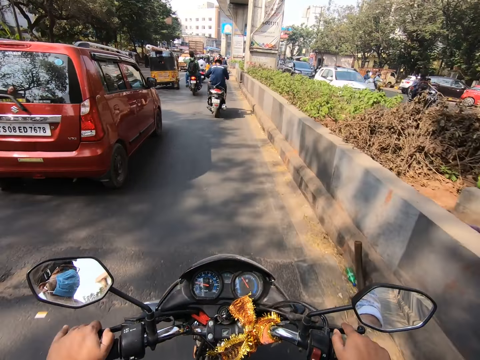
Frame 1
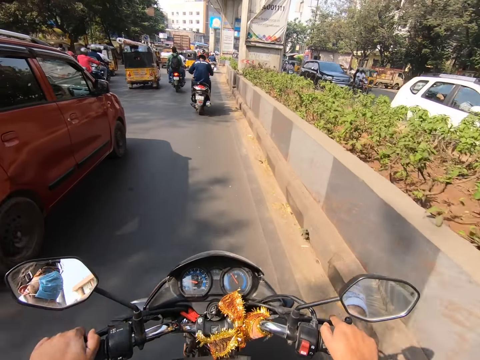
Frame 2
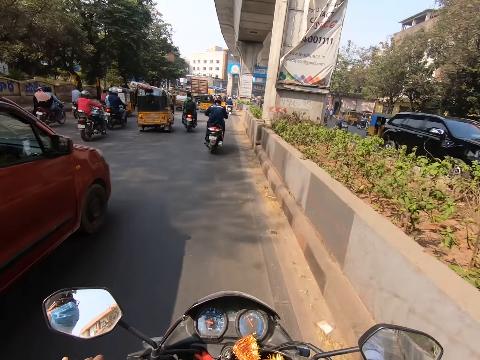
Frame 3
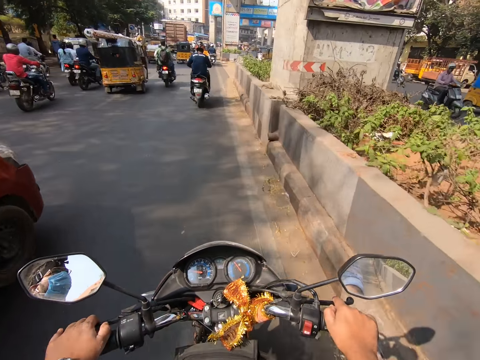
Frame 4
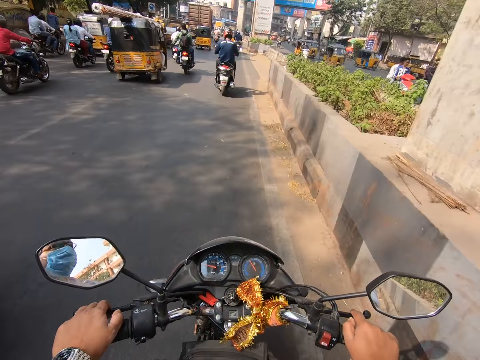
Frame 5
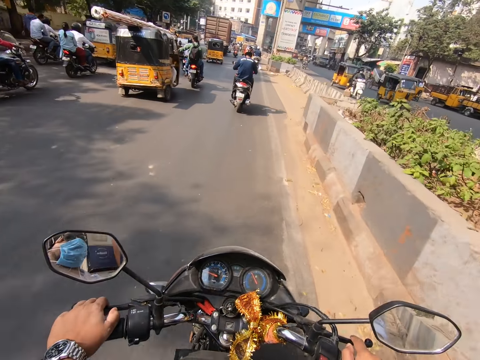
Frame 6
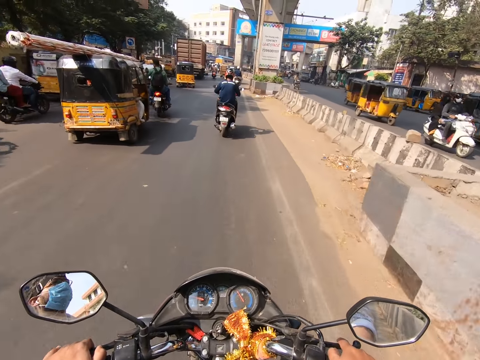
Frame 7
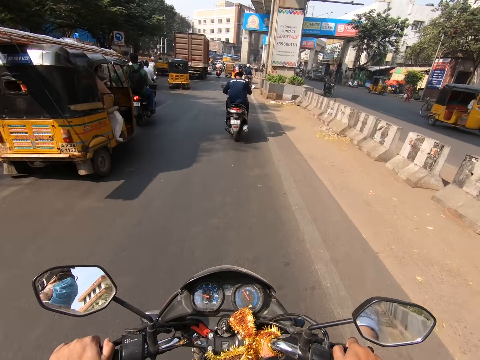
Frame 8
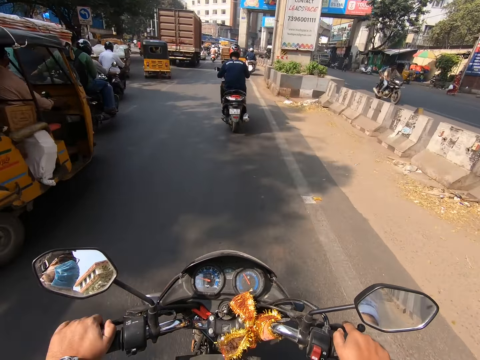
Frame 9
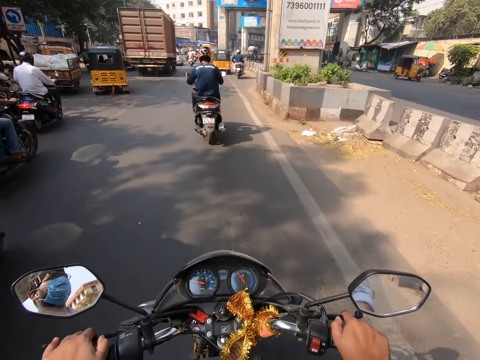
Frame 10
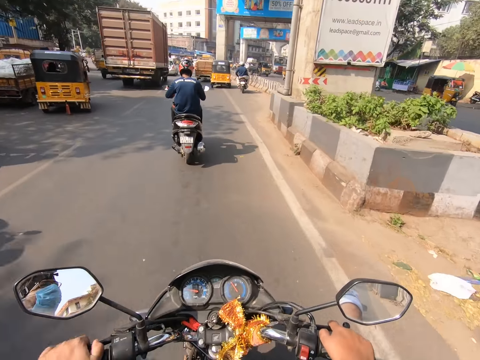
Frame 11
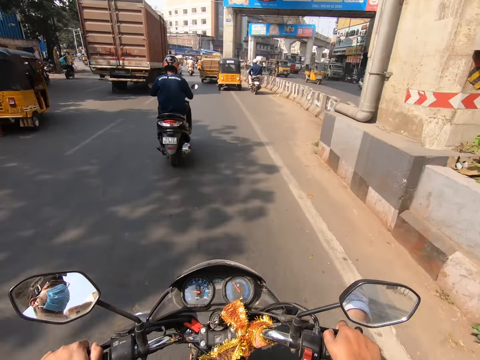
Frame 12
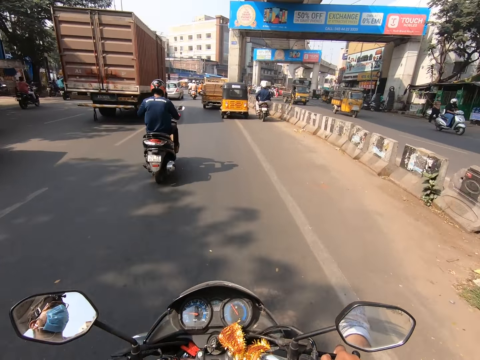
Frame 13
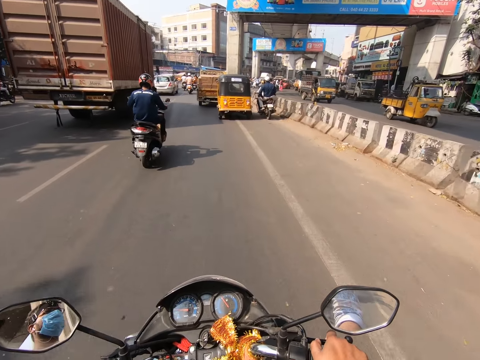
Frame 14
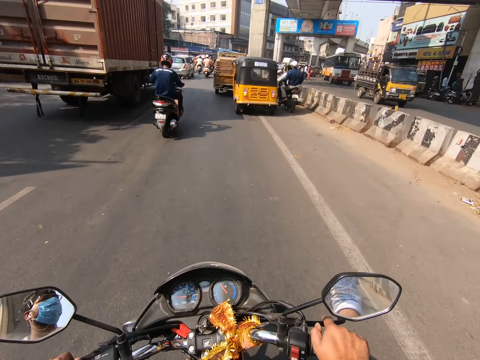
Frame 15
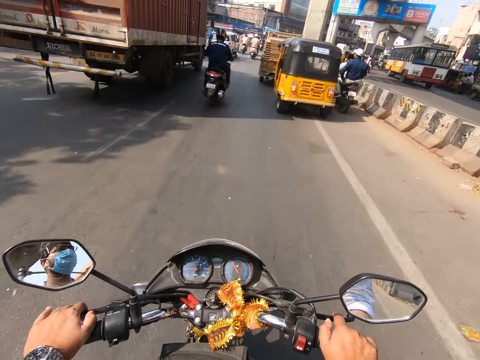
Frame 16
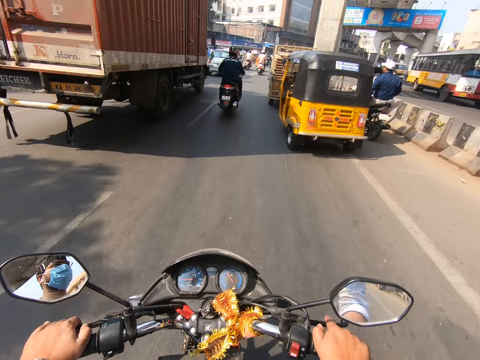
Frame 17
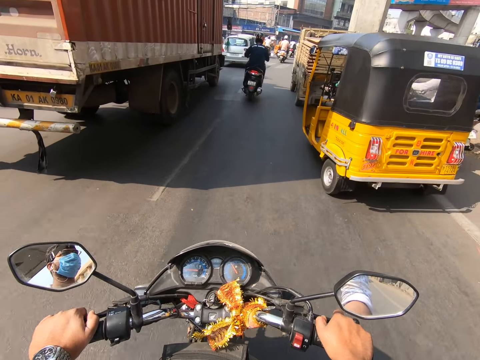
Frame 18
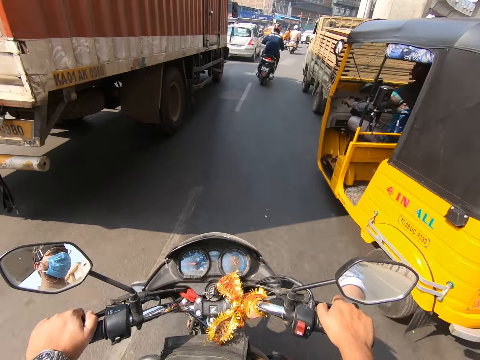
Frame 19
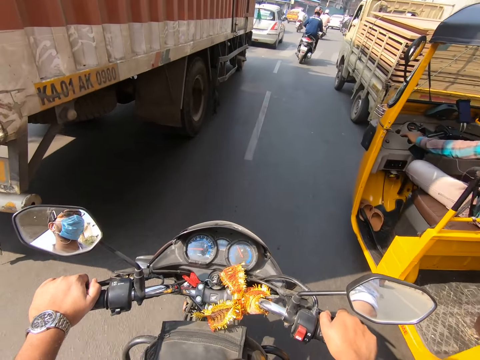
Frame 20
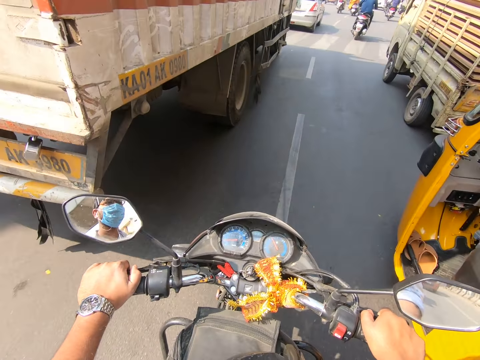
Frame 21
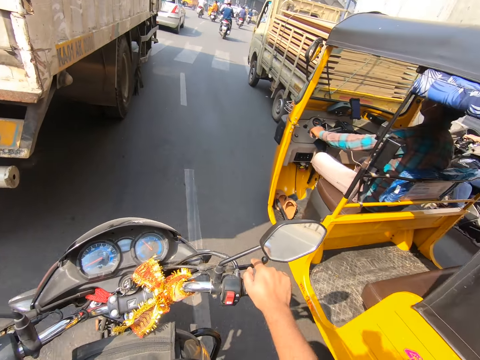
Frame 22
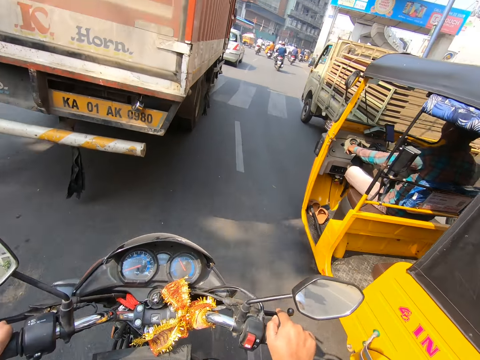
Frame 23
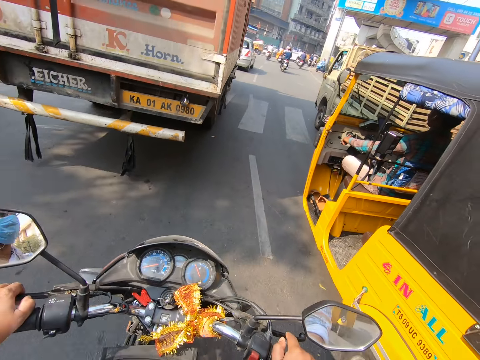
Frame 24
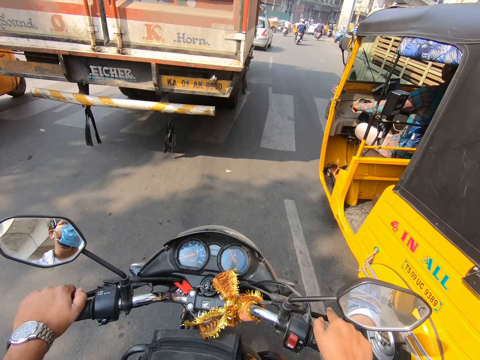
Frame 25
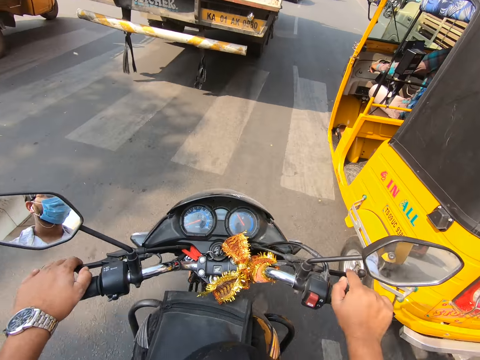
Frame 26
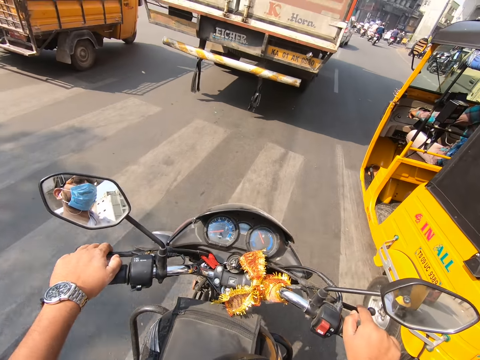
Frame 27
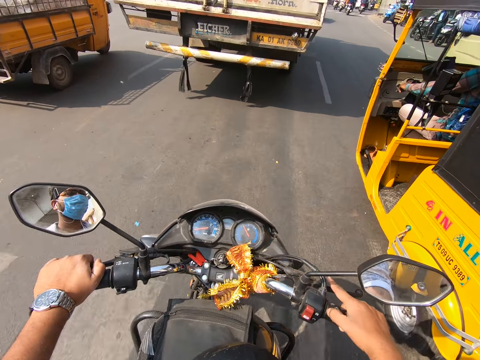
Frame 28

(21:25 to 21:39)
The camera wearer rides past a car. They ride past a tricycle. They ride past a motorbike. They ride past the motorbike again. They ride past the tricycle.

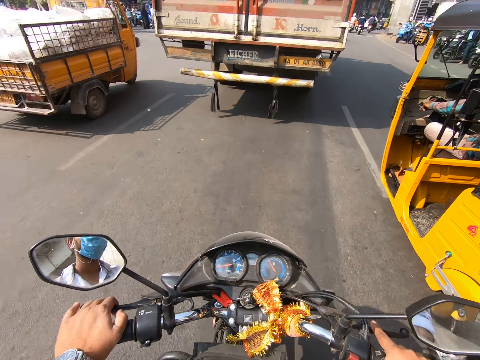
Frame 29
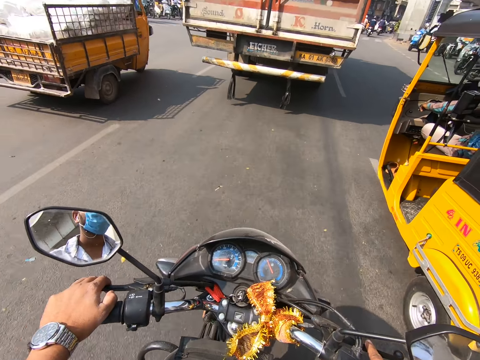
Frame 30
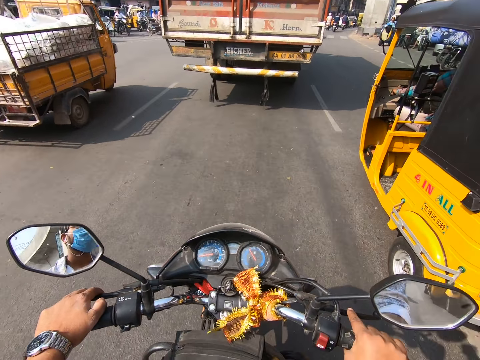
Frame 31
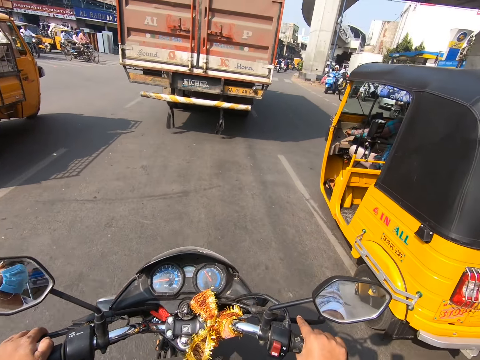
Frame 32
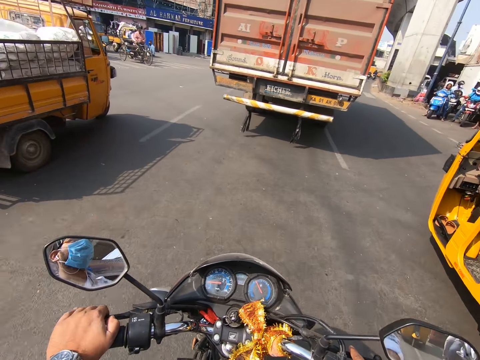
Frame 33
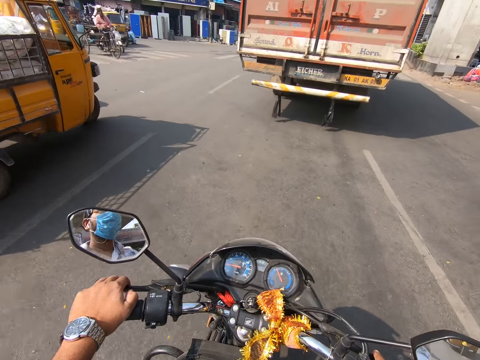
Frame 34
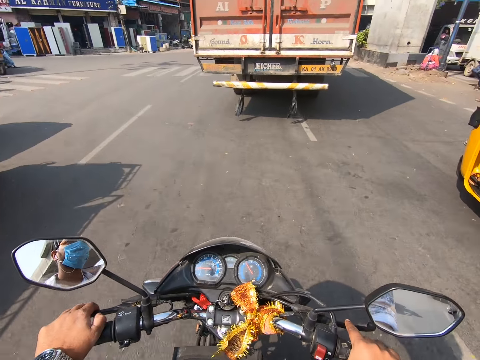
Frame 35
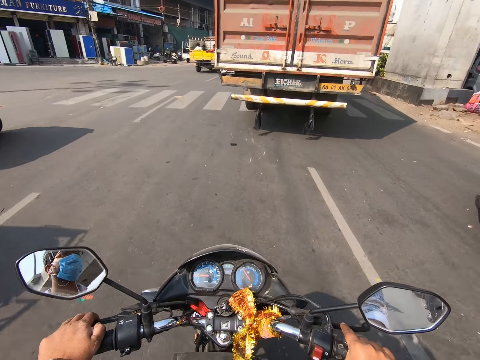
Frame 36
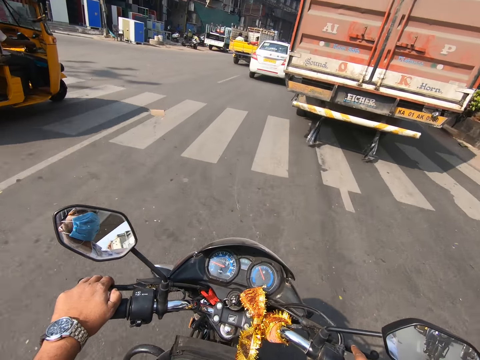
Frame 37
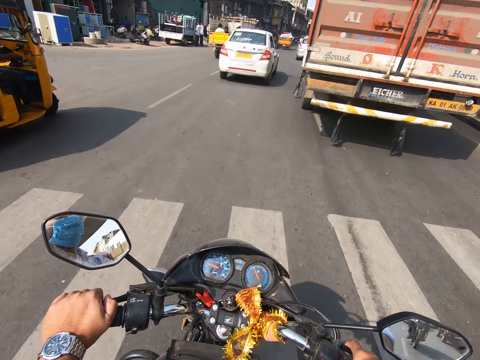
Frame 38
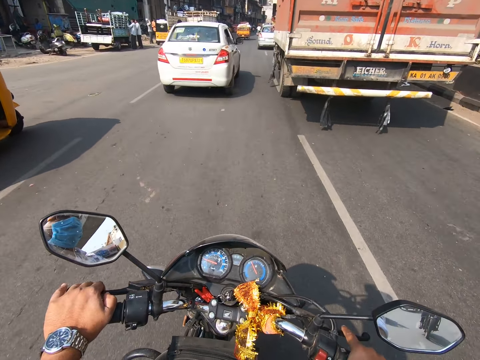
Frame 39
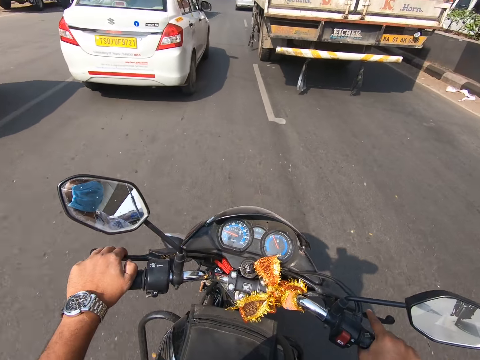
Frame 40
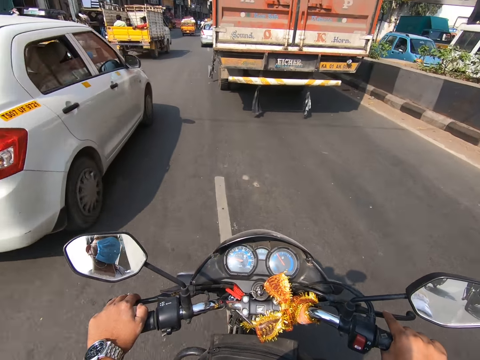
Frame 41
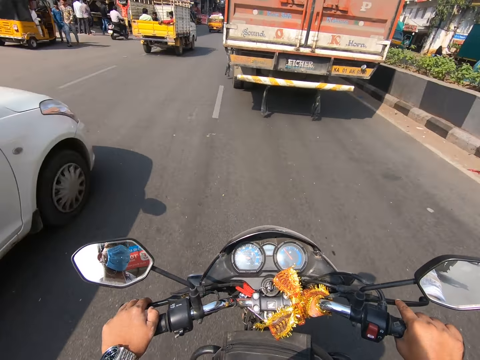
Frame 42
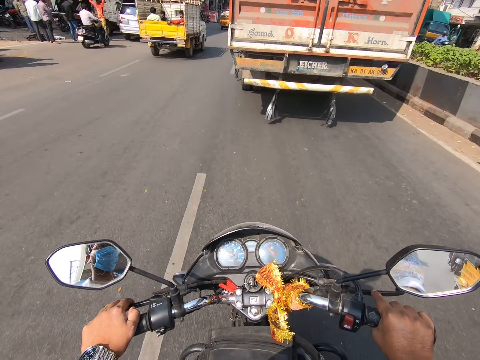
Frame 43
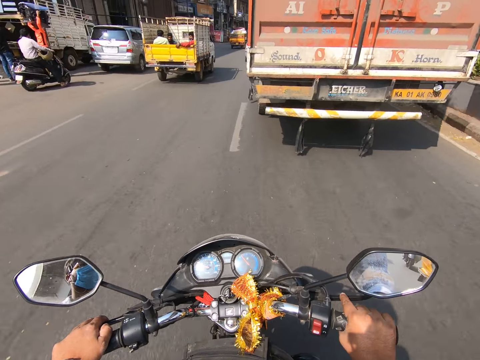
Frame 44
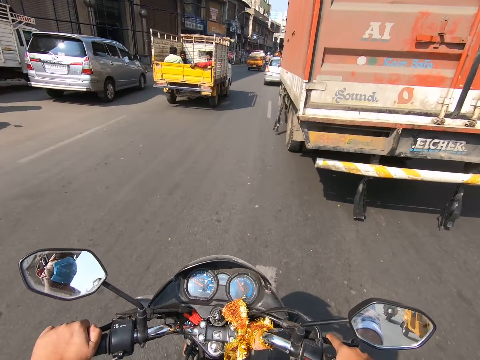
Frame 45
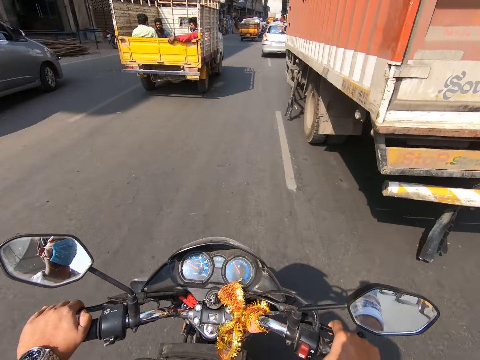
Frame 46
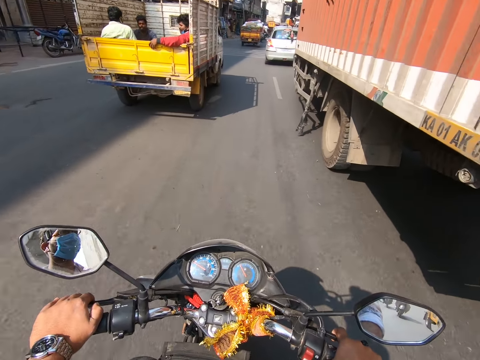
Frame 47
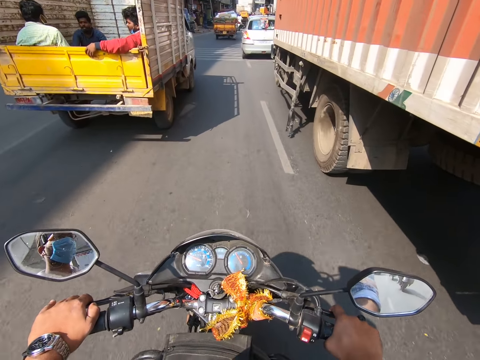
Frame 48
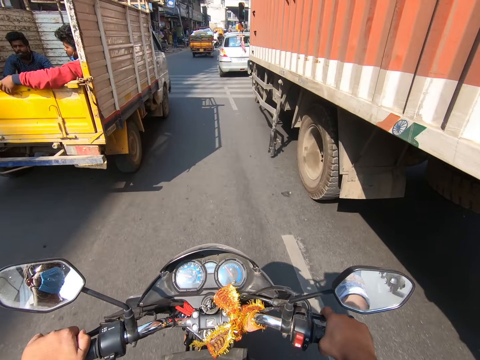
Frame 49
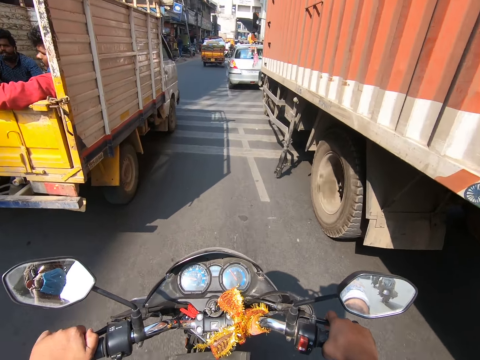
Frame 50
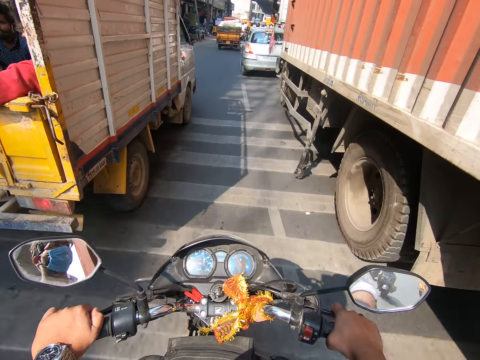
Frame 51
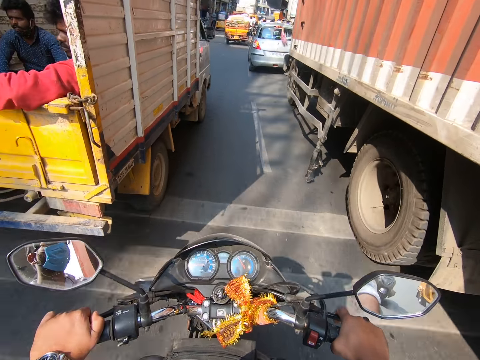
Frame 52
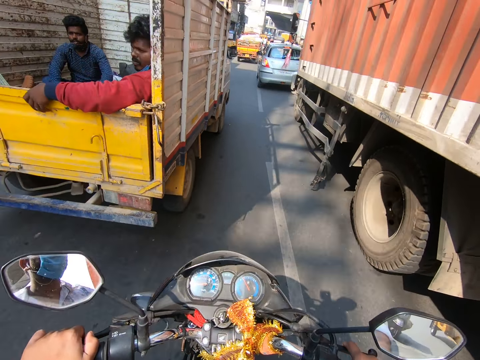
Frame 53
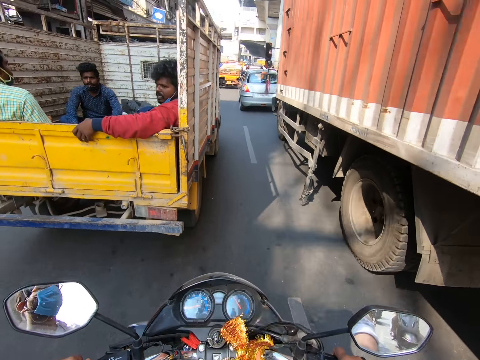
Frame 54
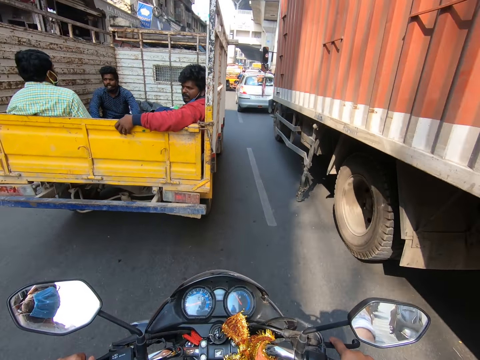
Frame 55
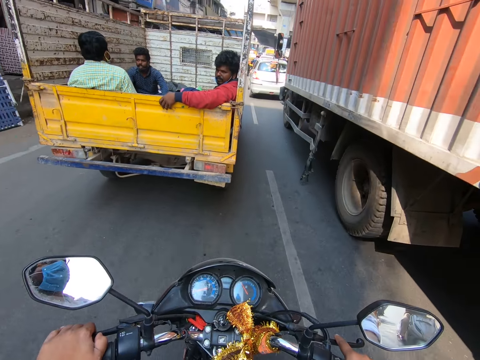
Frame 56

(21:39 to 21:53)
The camera wearer rides past a tricycle. They ride past a truck. They ride past a car.
